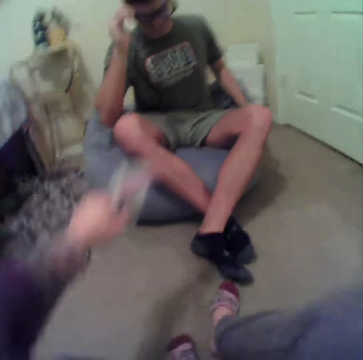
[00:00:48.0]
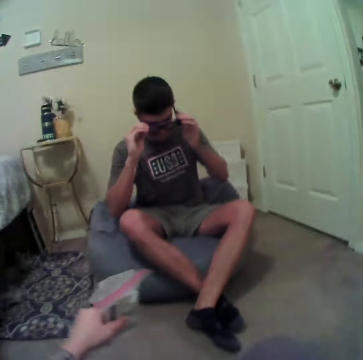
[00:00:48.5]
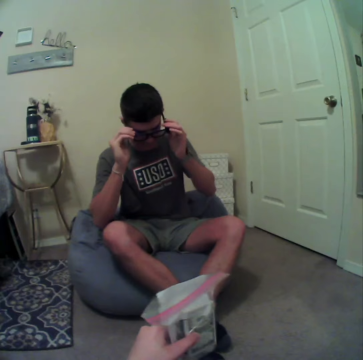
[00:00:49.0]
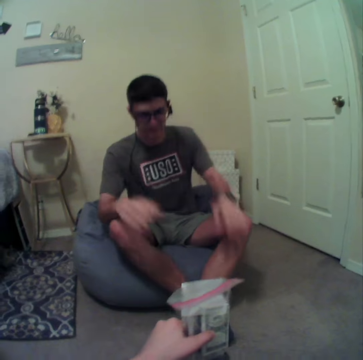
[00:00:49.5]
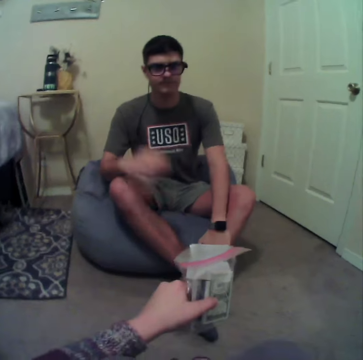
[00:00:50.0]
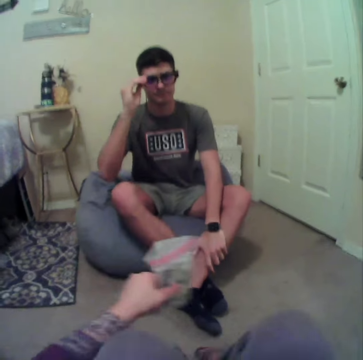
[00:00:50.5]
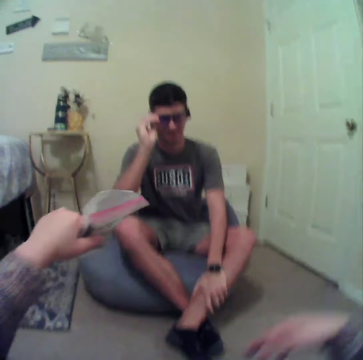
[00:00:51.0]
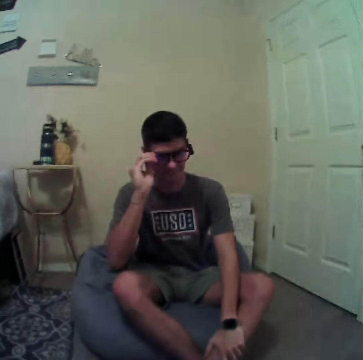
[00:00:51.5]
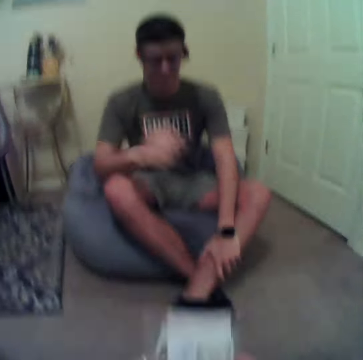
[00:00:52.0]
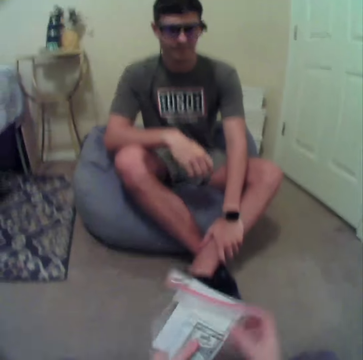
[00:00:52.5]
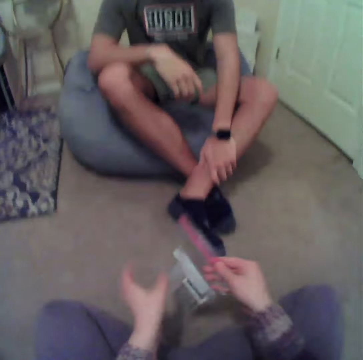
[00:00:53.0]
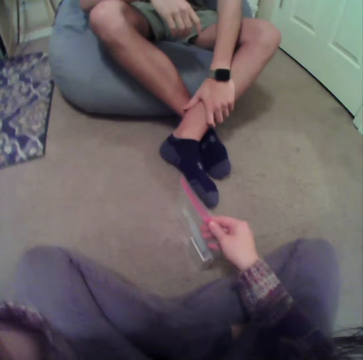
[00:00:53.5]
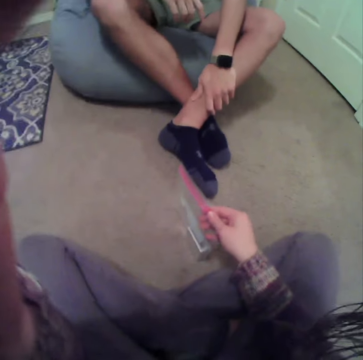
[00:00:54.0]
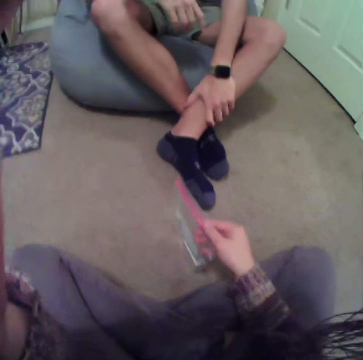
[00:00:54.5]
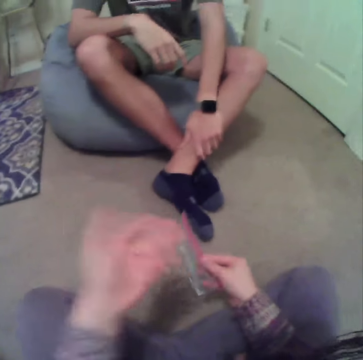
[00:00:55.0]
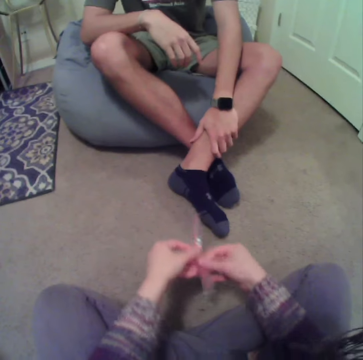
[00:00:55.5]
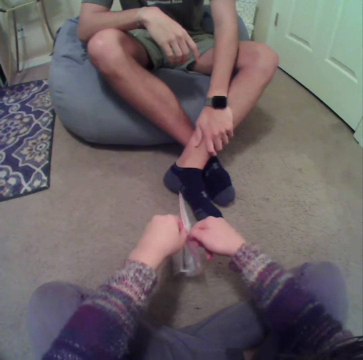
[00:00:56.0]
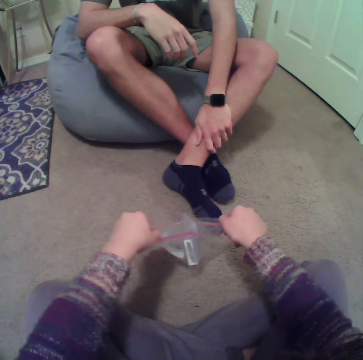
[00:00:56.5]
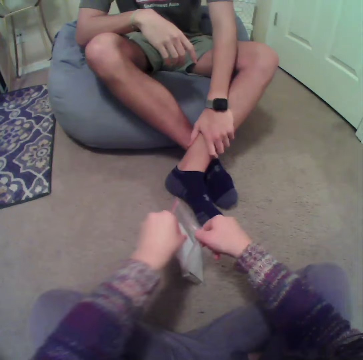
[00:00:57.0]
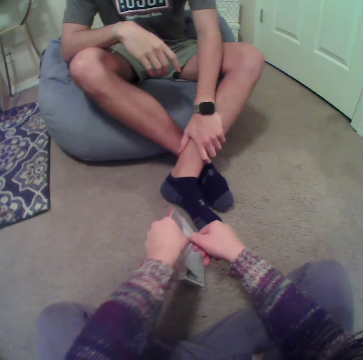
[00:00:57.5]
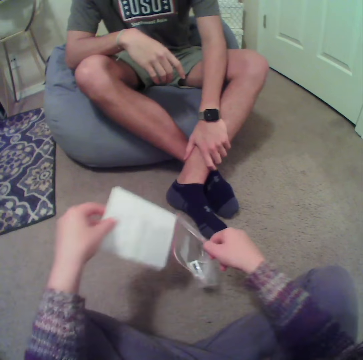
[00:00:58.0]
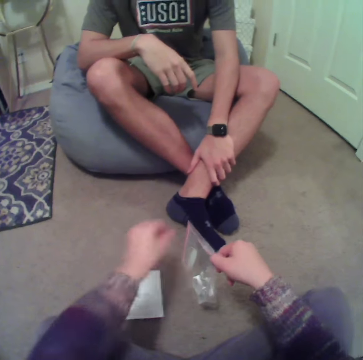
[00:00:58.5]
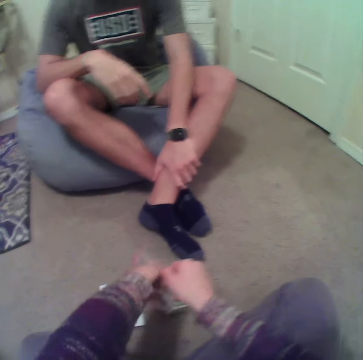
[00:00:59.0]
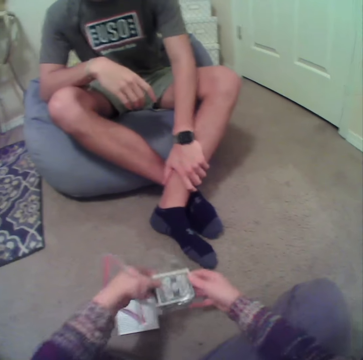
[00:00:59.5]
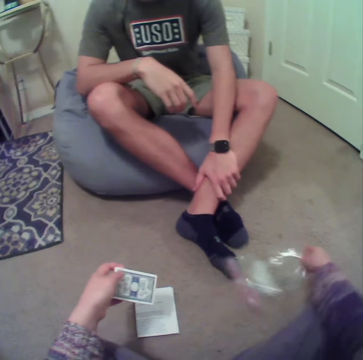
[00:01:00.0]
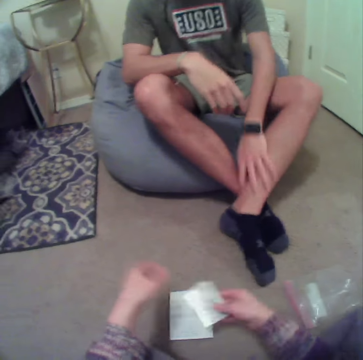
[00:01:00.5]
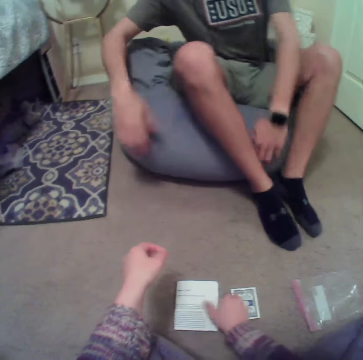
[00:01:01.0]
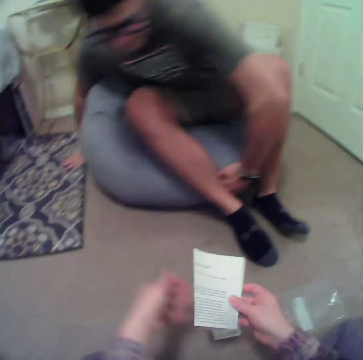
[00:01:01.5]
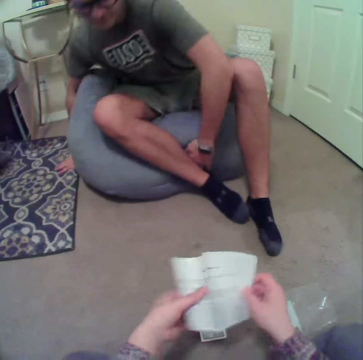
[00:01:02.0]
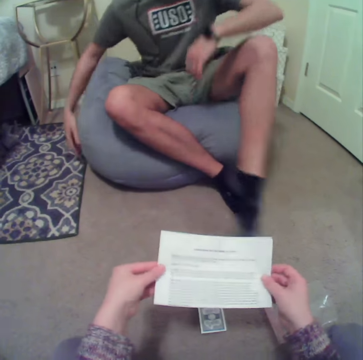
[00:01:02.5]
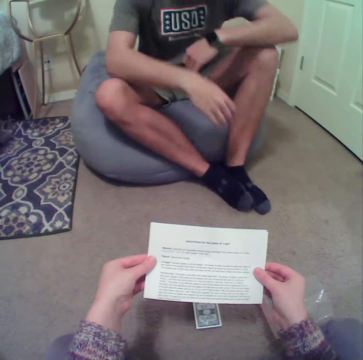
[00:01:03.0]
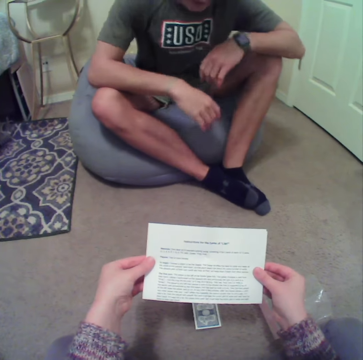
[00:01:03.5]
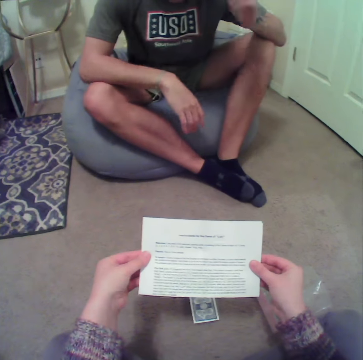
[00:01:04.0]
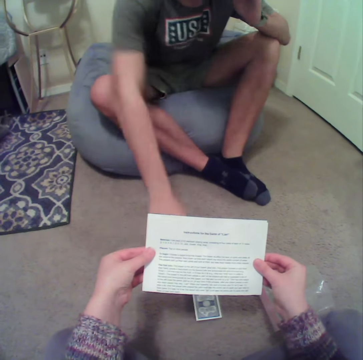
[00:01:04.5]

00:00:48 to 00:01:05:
The camera wearer sits on the floor. They touch the camera. They open the paper. They pick the booklet from the paper. They put a paper on the floor. They pick the cards from the paper. They drop the cards on the floor. They pick up a paper. They stare at the booklet.

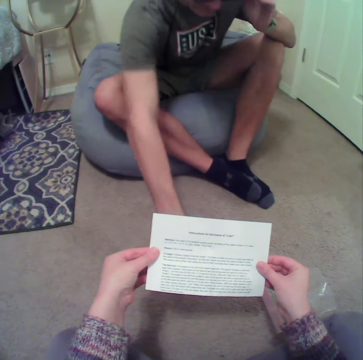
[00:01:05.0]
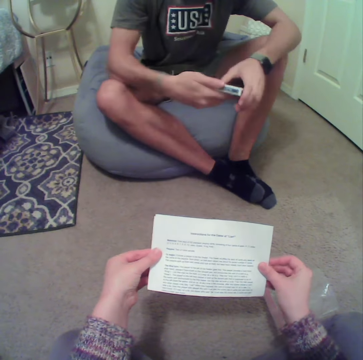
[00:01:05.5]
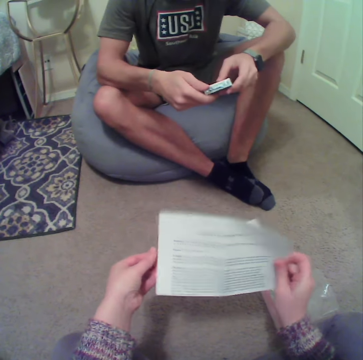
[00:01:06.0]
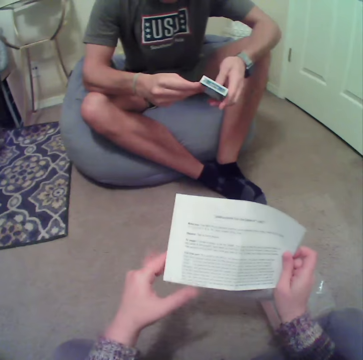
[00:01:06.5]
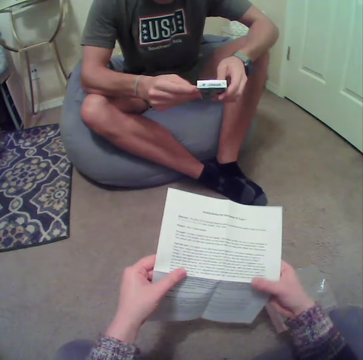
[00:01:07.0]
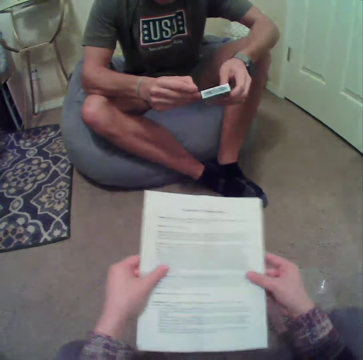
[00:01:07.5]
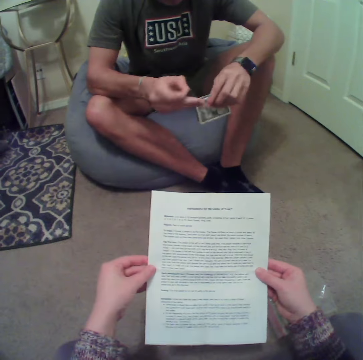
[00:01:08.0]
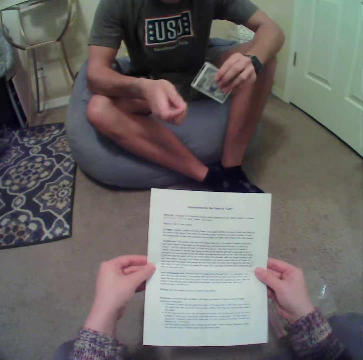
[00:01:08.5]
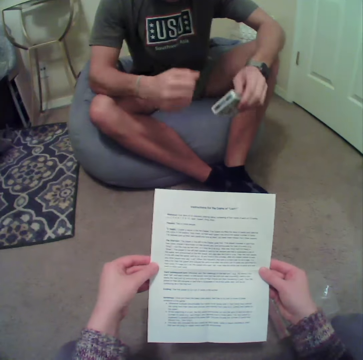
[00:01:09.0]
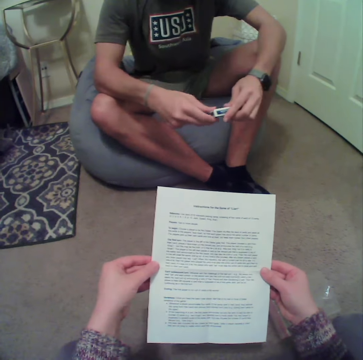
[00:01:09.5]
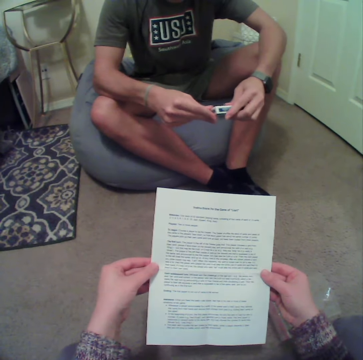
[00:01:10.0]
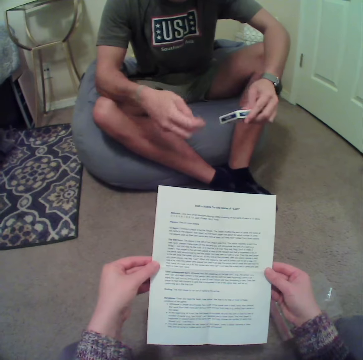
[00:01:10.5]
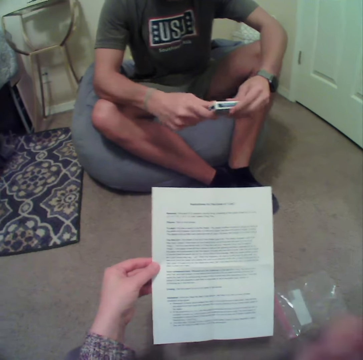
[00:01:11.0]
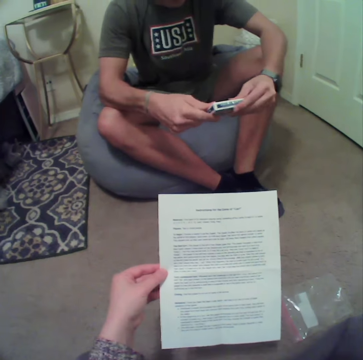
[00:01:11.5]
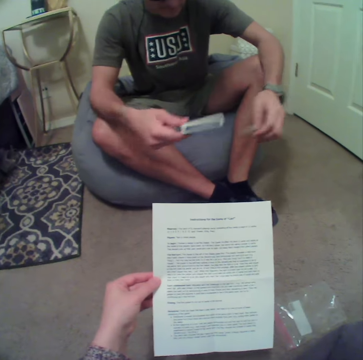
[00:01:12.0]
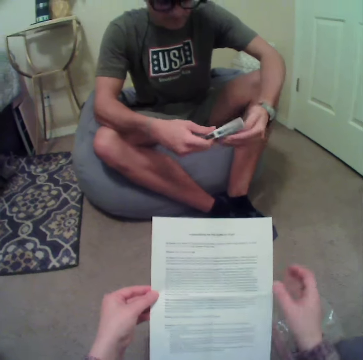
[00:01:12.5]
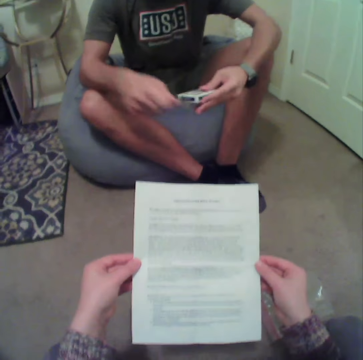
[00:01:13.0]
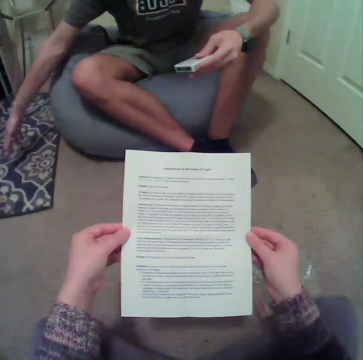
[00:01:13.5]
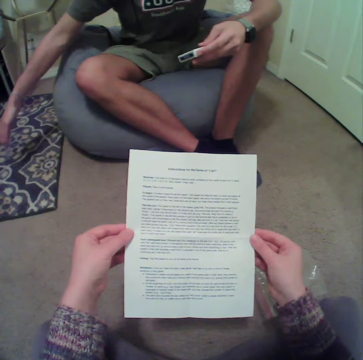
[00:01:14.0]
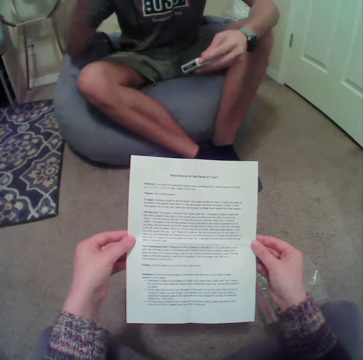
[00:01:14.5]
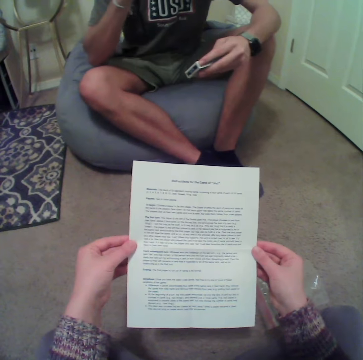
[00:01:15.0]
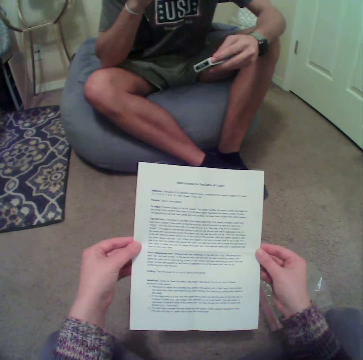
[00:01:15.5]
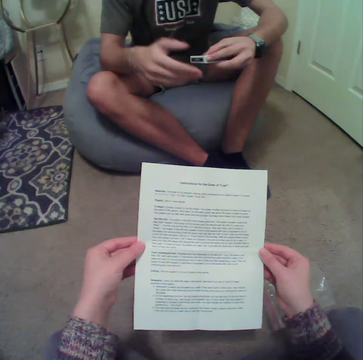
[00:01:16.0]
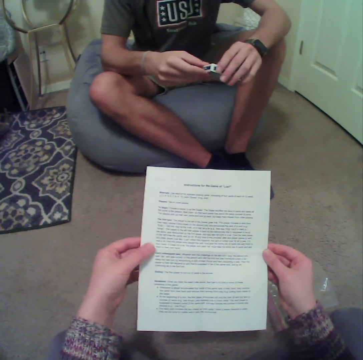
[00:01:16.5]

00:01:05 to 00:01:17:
A man picks up the cards from the floor. The camera wearer opens a paper. They read the booklet. The man opens the box of cards.

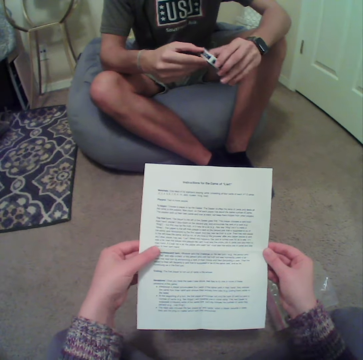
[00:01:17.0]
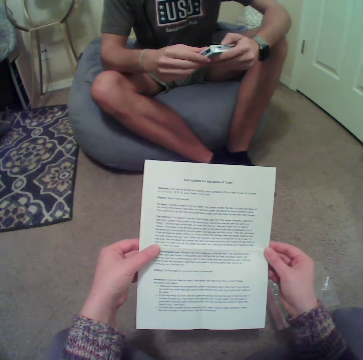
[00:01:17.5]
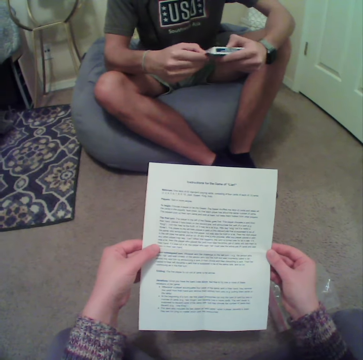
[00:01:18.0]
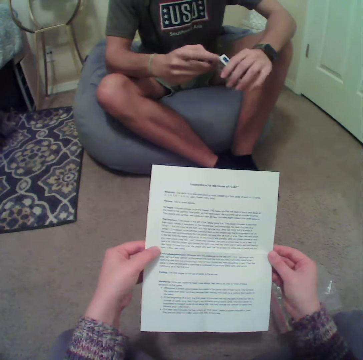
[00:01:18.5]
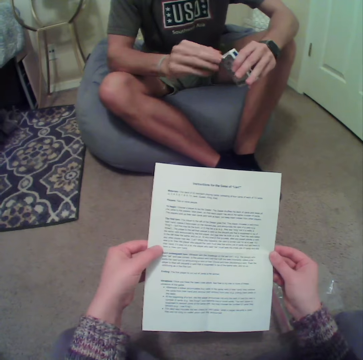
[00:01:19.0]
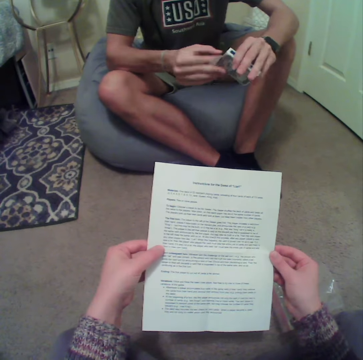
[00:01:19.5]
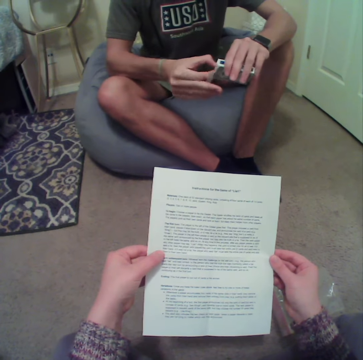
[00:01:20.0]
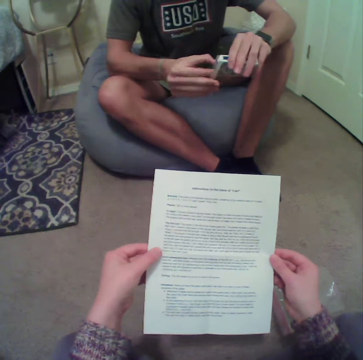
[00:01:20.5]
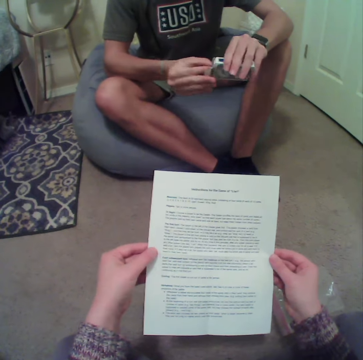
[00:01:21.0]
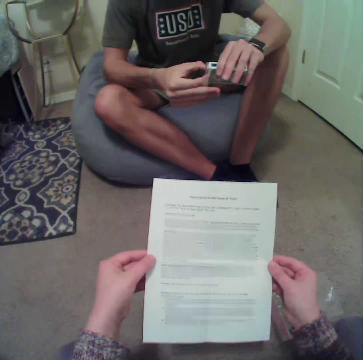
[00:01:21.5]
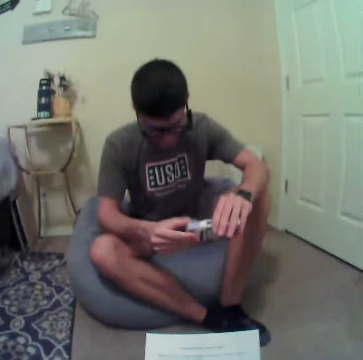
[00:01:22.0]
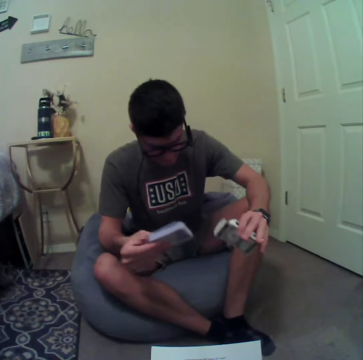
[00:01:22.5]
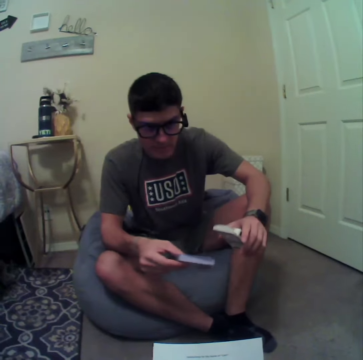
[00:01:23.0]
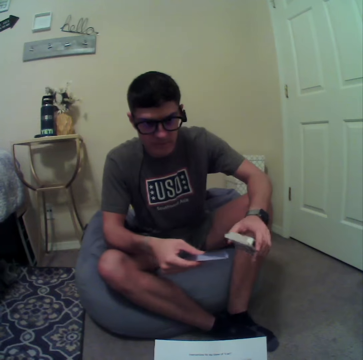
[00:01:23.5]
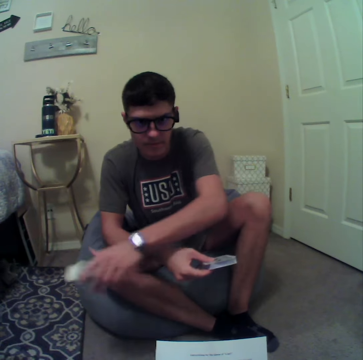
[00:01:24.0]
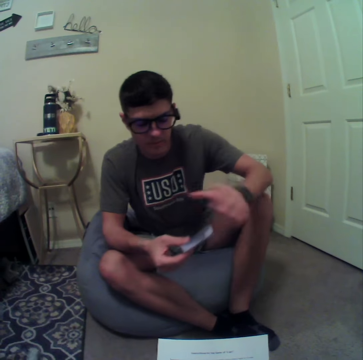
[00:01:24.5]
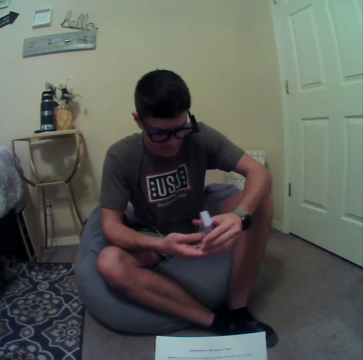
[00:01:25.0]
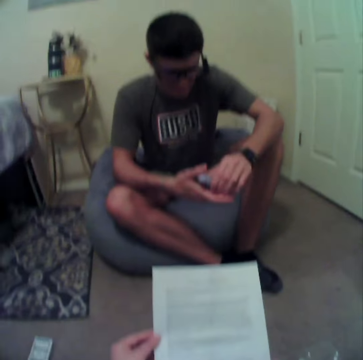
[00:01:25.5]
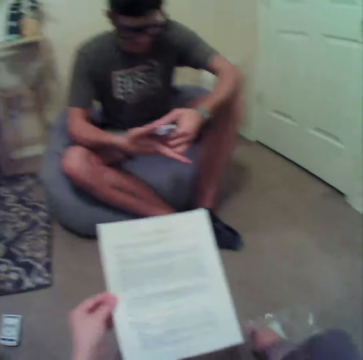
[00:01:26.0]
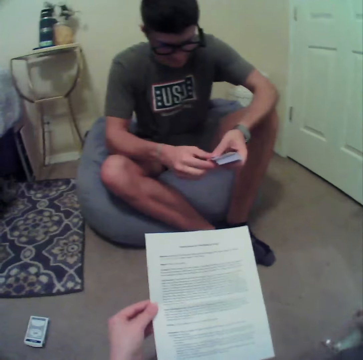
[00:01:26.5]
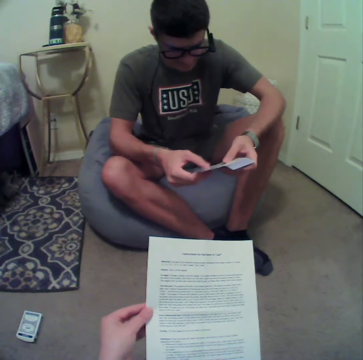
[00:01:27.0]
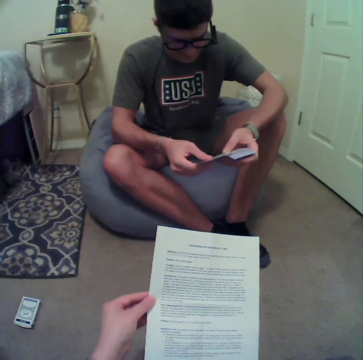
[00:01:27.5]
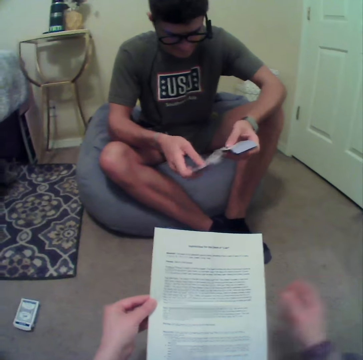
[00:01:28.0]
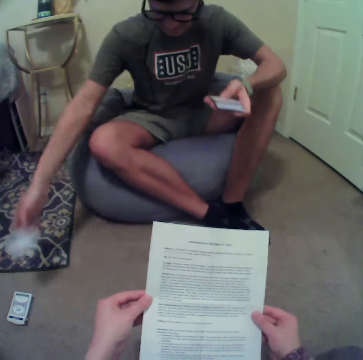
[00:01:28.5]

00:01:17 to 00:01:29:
A man drops the box on the floor. The man shuffles the cards.
